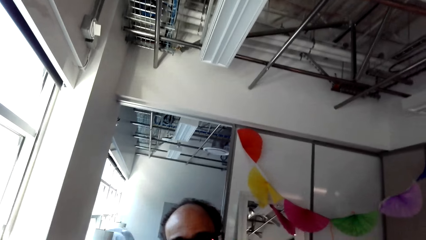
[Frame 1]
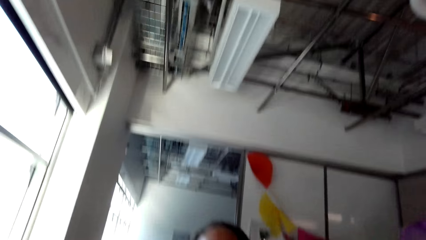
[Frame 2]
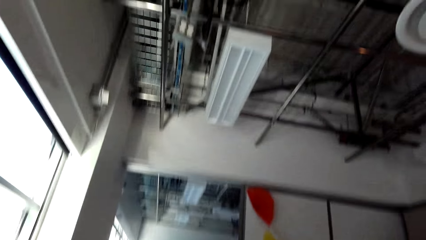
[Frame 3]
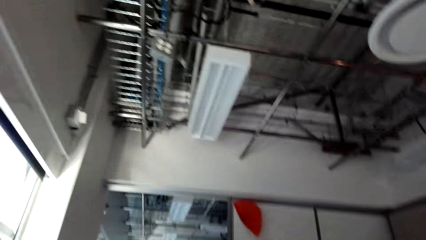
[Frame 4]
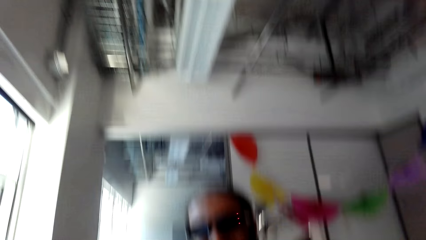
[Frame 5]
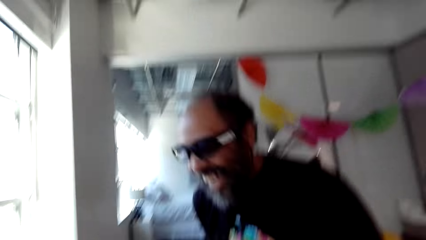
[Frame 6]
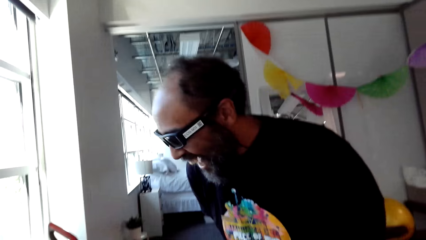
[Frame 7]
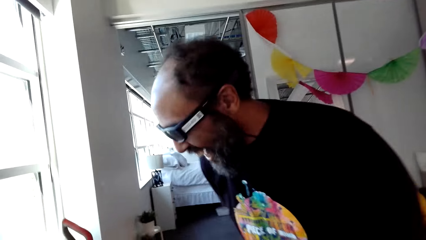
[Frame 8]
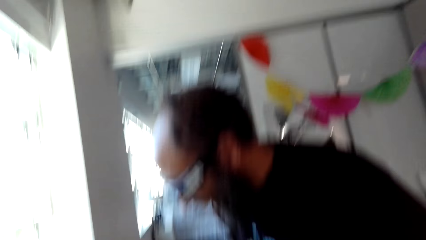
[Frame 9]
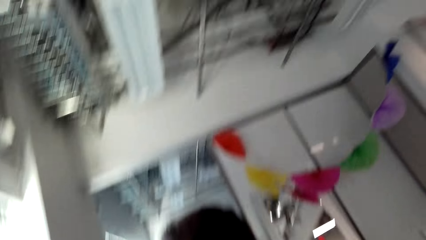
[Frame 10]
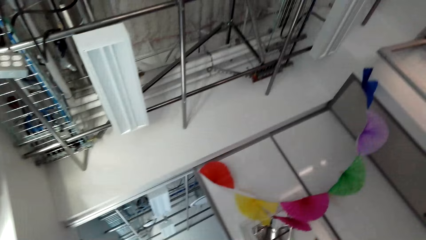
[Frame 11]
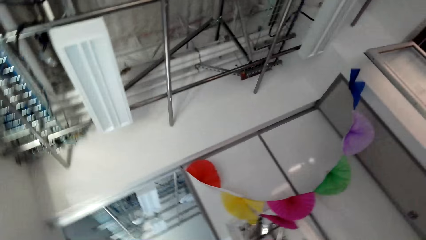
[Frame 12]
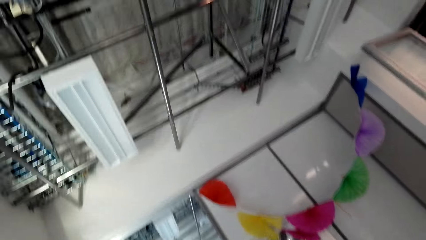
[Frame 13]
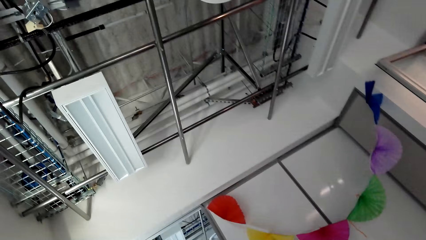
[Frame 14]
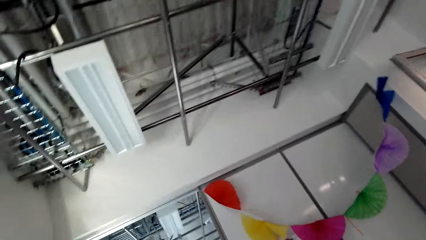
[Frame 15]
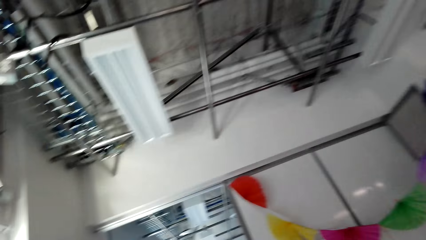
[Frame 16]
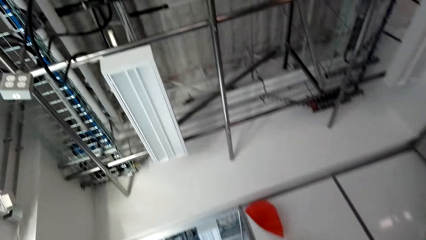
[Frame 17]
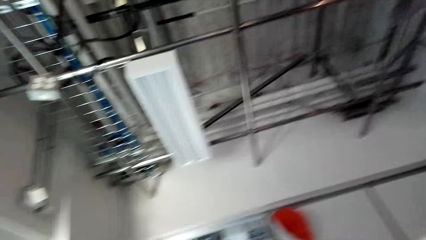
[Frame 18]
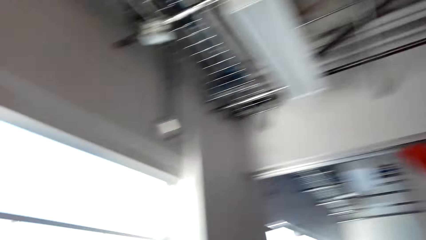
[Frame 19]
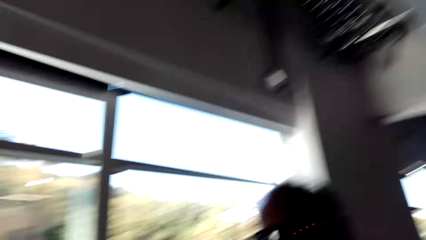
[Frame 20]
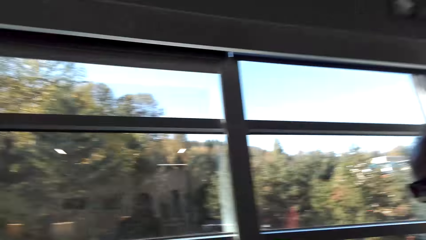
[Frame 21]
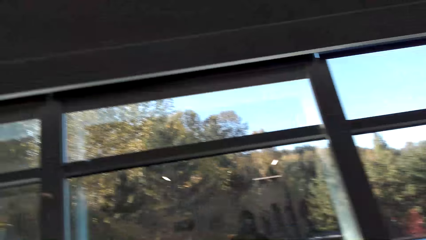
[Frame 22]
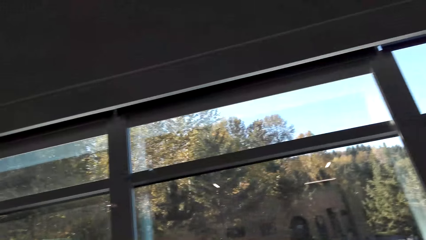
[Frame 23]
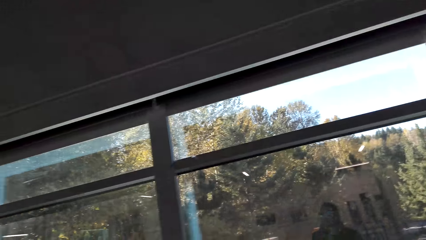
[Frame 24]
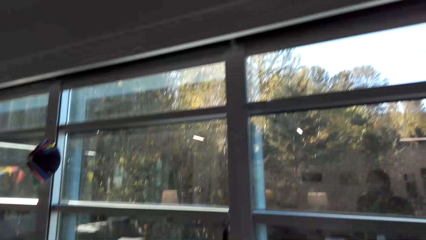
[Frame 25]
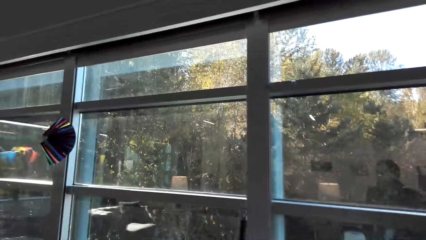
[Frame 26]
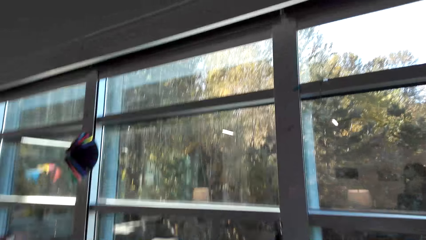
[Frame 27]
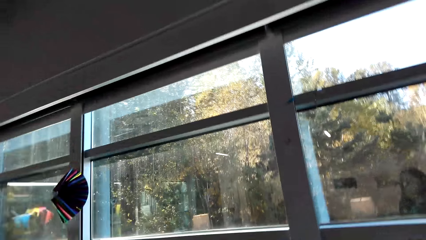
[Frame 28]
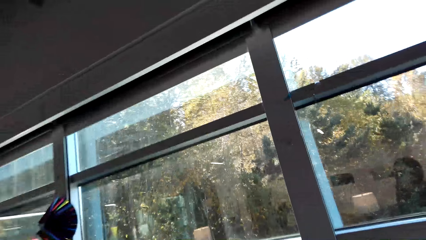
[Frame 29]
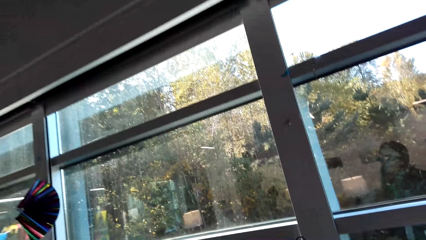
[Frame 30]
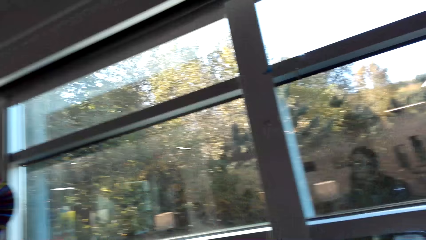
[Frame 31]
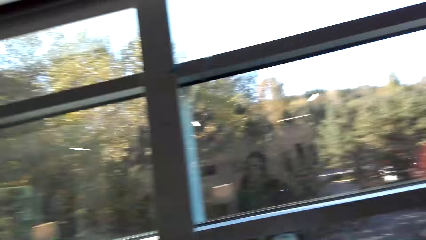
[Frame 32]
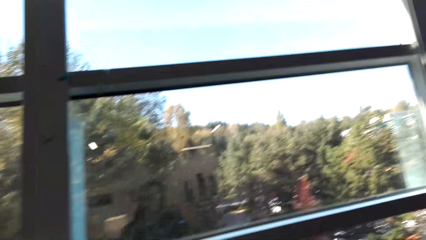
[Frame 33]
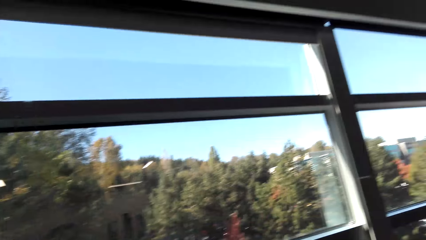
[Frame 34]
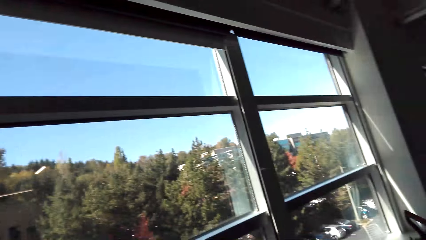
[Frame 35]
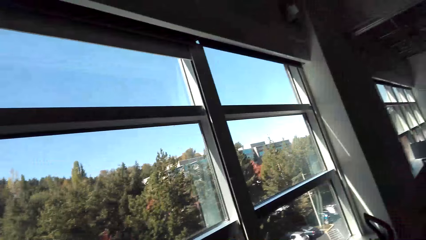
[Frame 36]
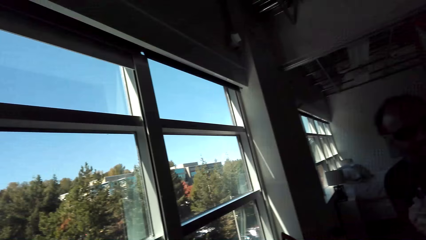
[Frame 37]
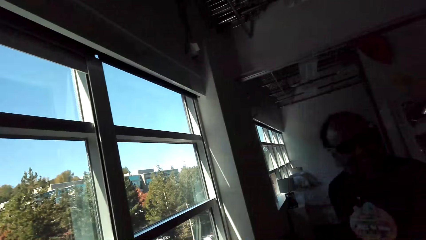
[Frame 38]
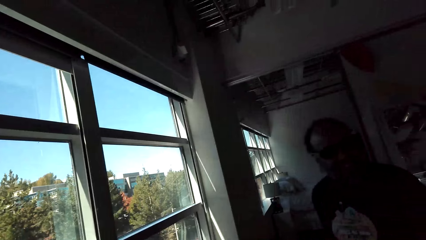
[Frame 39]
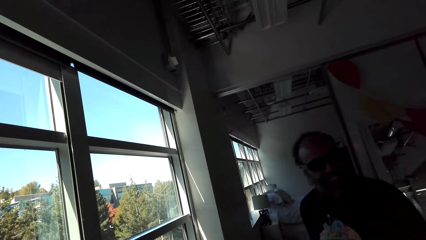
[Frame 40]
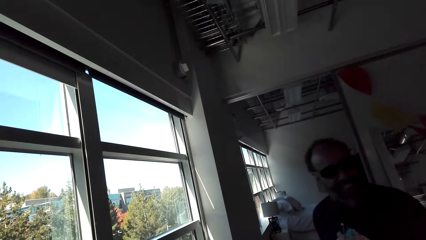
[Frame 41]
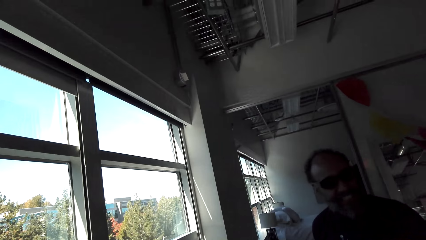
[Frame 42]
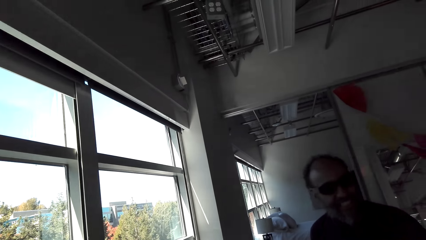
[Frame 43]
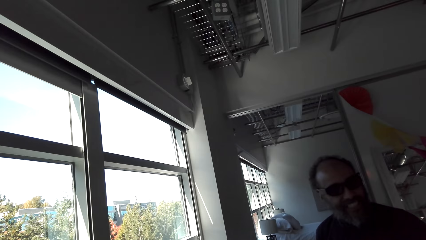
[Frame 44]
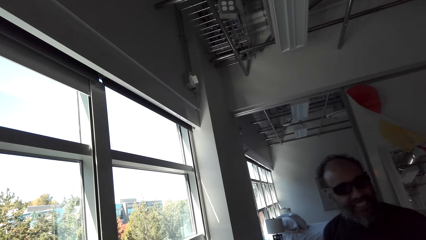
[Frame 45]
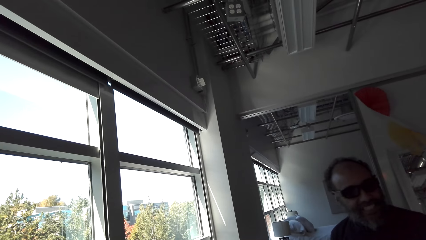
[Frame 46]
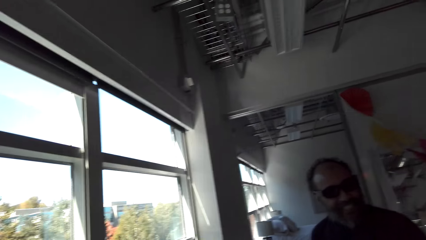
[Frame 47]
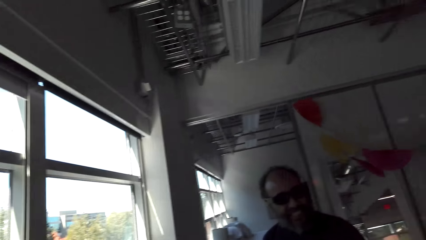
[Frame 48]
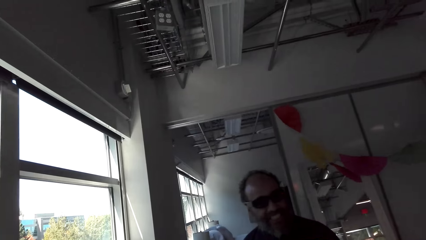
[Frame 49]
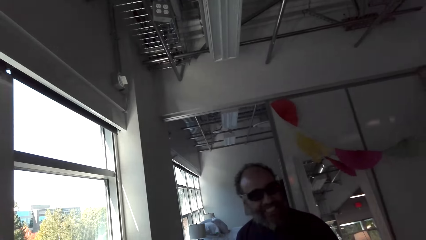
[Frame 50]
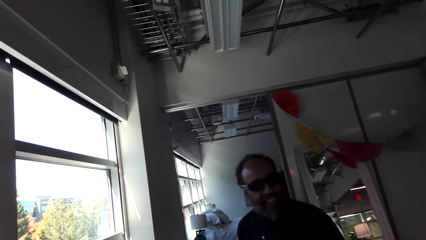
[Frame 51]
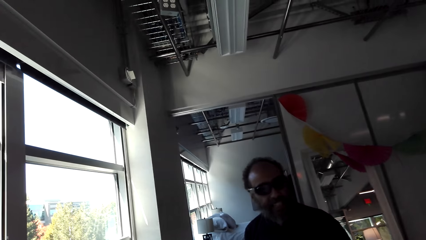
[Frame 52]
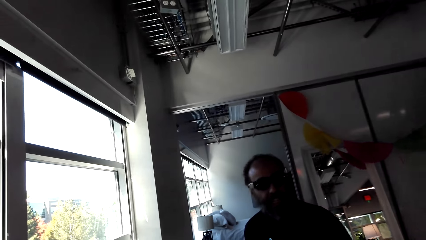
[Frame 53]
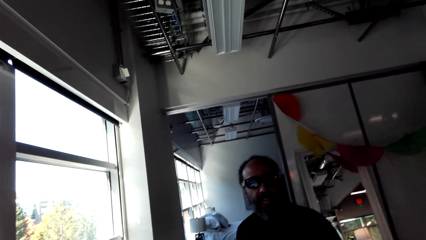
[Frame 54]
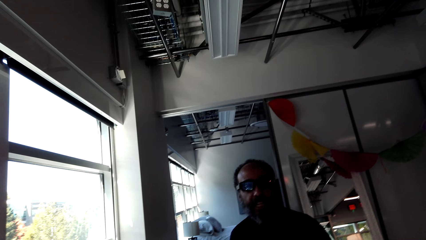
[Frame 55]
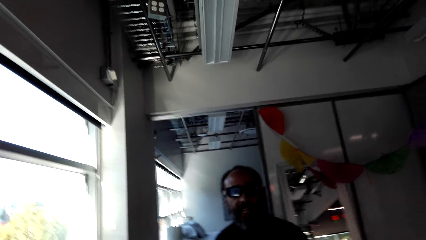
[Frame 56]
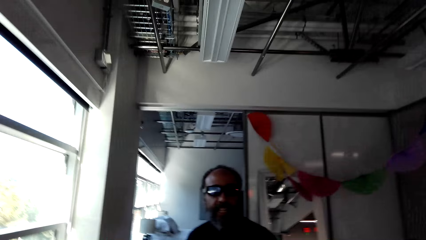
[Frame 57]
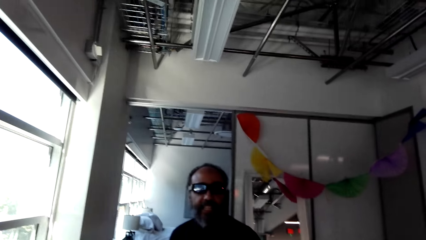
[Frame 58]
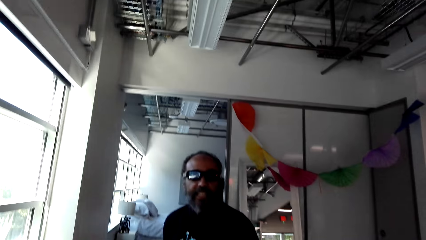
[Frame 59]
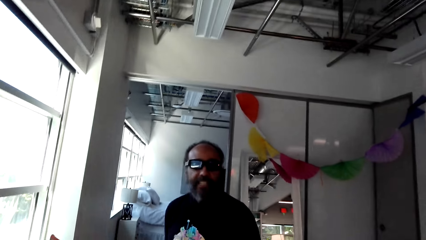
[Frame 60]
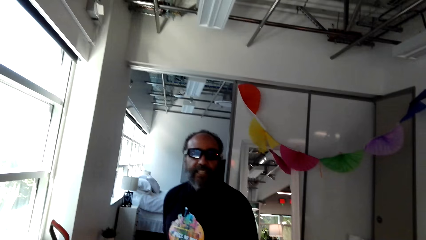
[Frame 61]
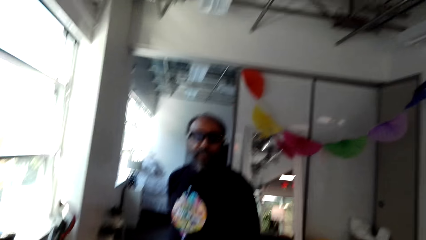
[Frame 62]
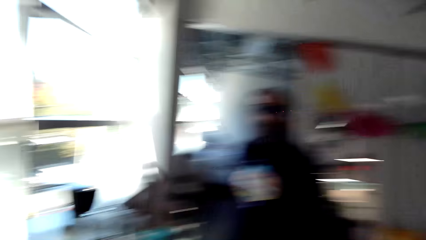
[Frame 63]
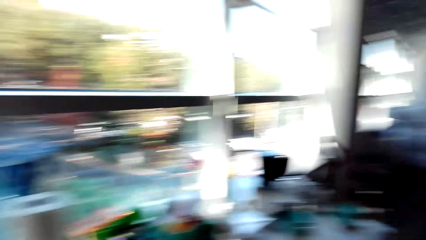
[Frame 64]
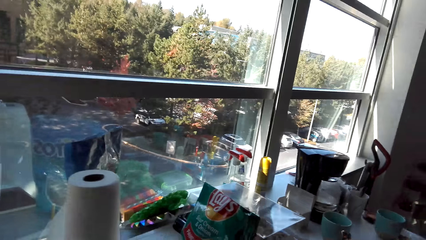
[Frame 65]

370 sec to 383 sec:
The camera wearer looks around the house. They look at a man.

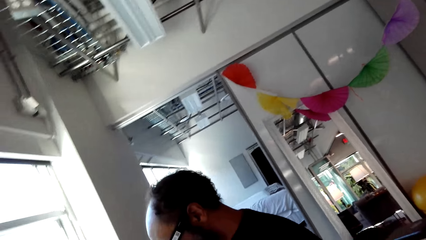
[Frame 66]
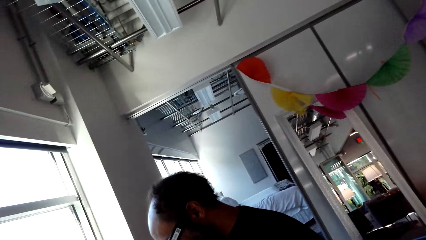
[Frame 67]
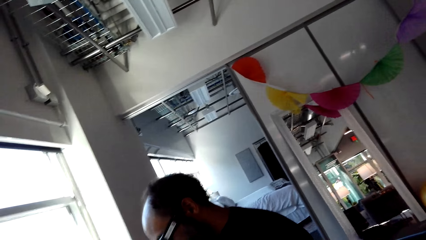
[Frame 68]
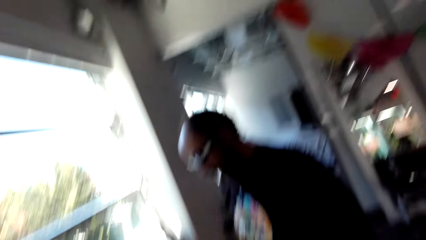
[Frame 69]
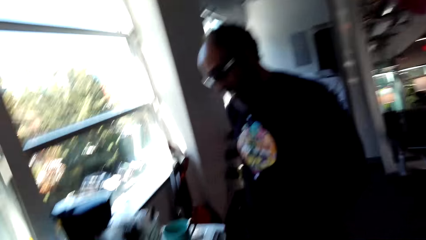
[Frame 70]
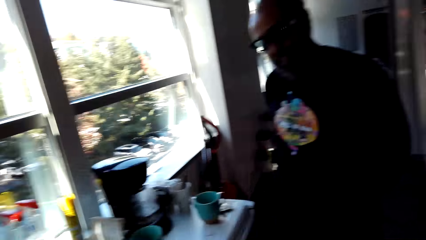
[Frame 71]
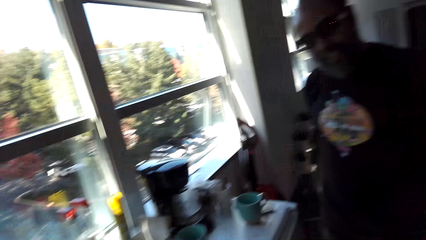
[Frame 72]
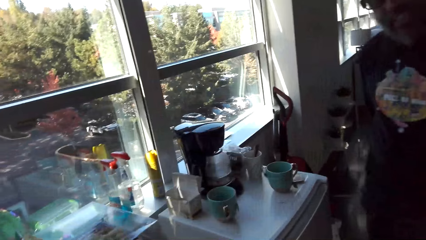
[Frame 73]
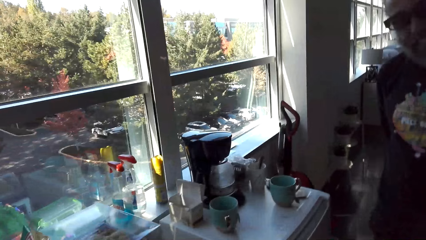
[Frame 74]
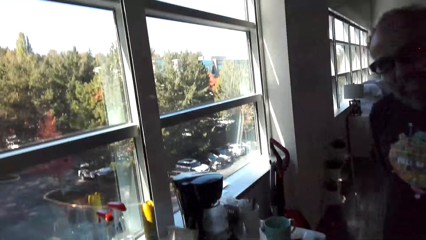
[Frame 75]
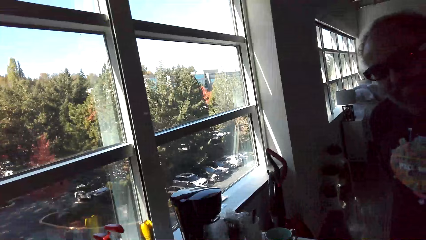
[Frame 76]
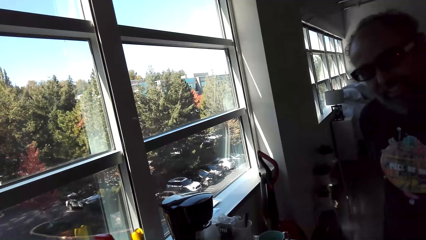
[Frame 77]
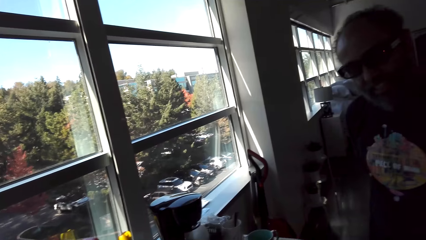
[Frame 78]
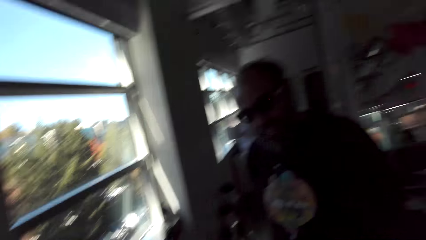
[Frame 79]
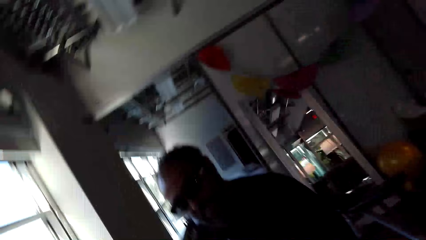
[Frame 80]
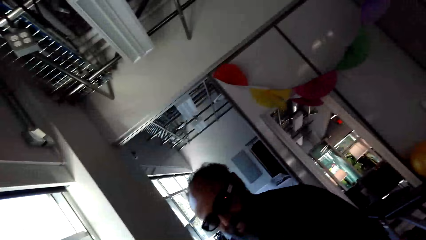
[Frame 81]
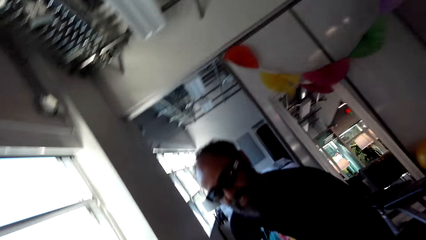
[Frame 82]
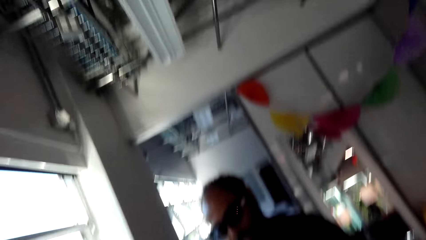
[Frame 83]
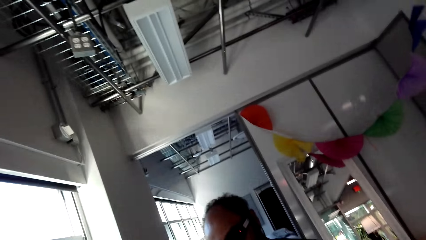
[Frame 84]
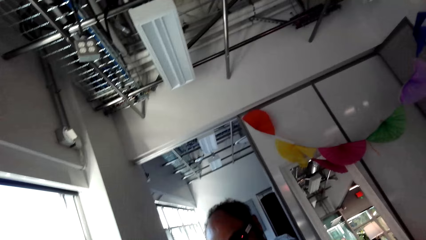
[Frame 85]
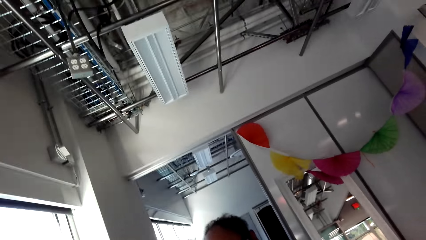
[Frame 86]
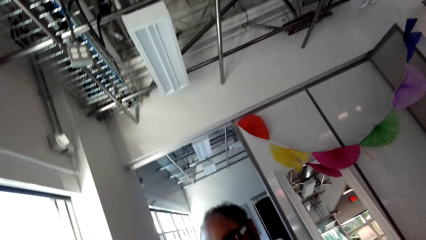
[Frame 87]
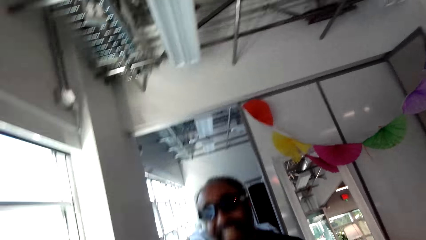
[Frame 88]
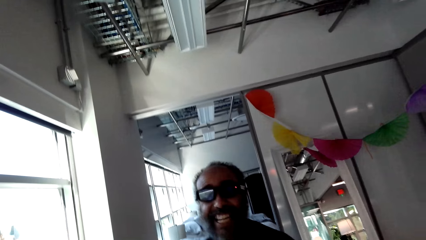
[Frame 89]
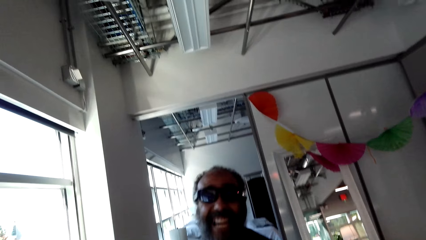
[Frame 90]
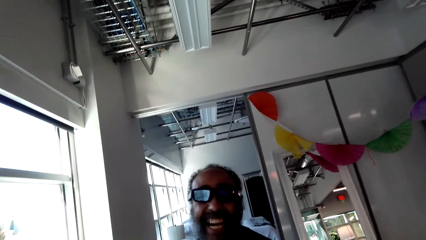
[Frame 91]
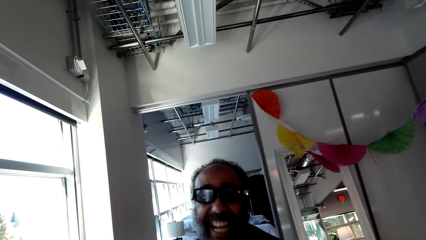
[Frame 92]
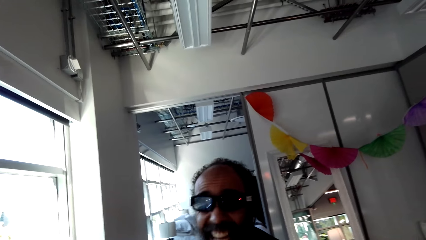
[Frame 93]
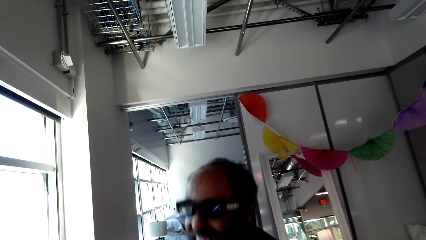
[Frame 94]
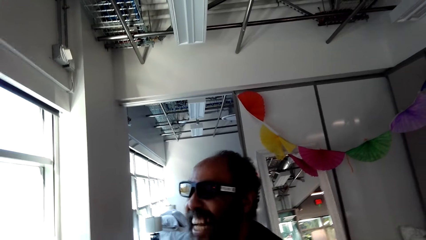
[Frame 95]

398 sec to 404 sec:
The camera wearer looks at the electric kettle. They look at a man.
